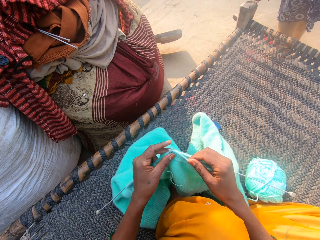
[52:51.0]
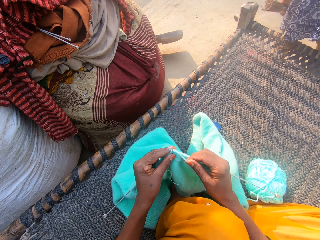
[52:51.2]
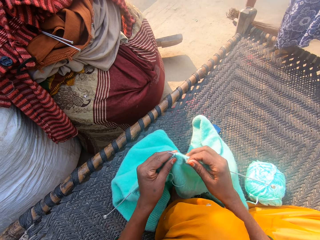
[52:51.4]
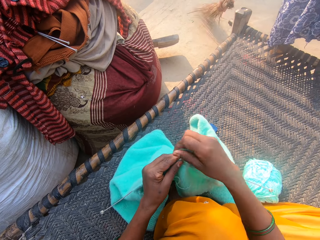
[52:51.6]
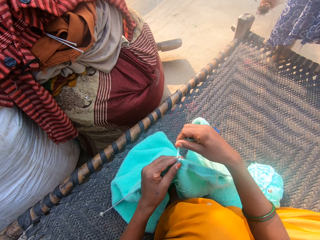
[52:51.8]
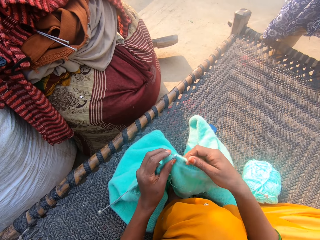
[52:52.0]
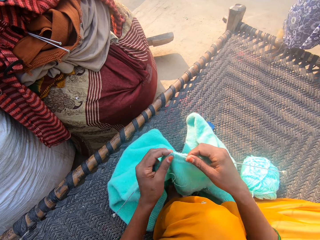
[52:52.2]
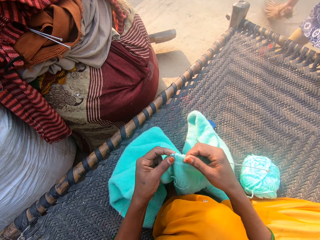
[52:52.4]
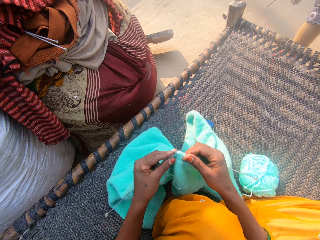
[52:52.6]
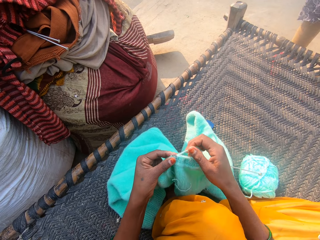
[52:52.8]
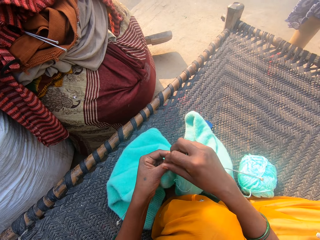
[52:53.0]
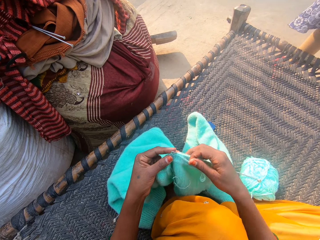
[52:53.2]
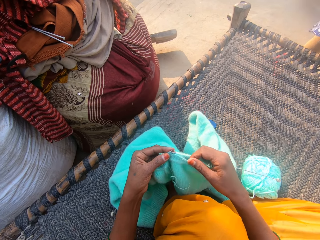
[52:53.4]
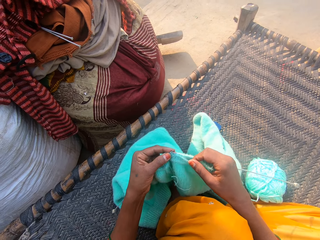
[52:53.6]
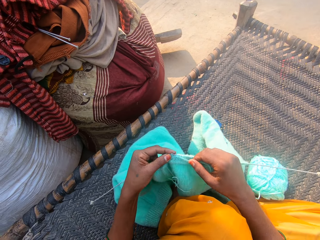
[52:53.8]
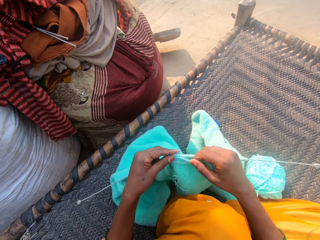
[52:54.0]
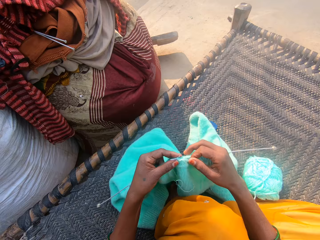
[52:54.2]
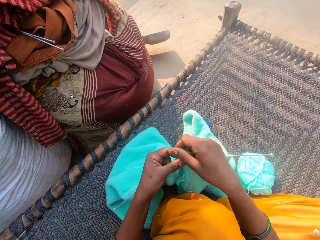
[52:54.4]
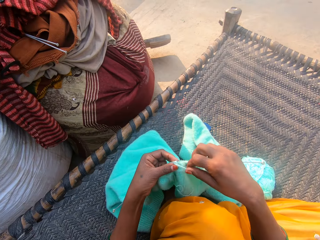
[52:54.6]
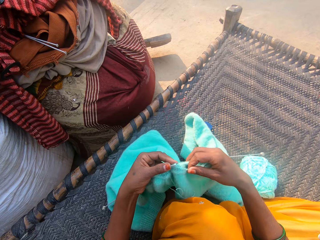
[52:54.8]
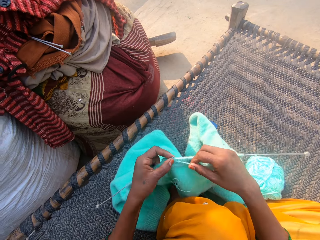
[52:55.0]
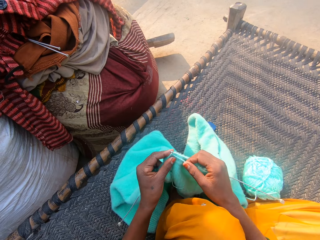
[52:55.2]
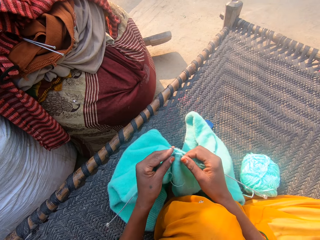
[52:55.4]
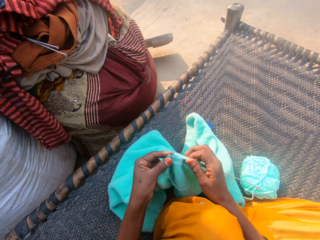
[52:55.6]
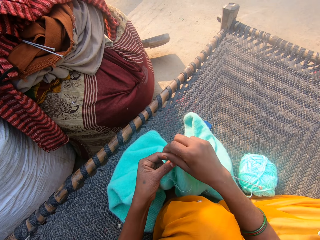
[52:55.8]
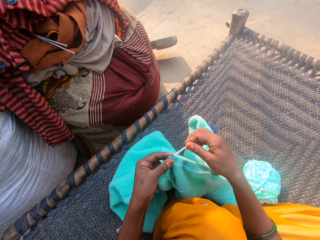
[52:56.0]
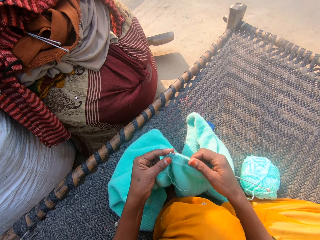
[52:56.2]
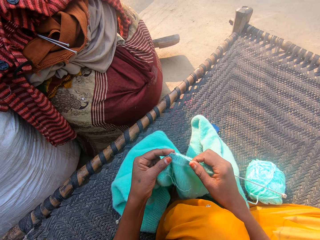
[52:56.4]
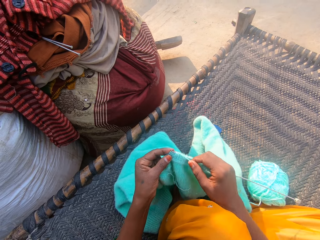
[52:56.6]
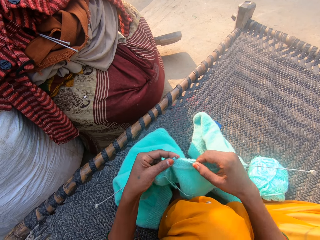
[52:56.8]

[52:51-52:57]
The boy sweeps the floor with the broom.

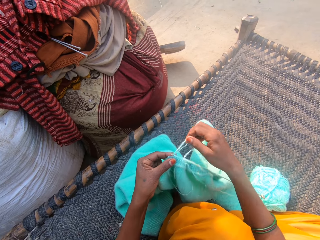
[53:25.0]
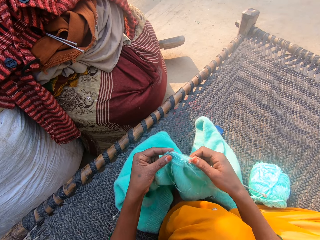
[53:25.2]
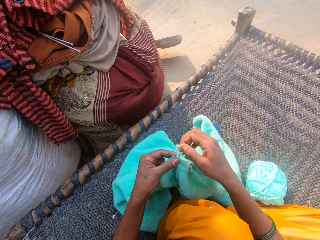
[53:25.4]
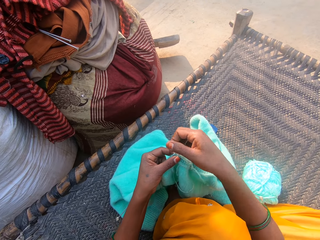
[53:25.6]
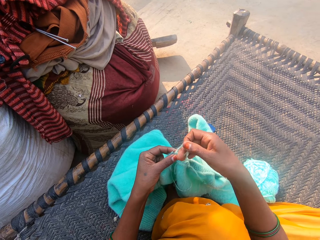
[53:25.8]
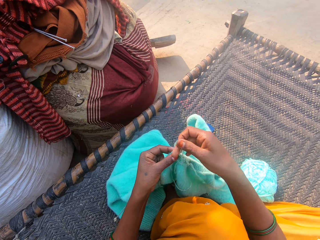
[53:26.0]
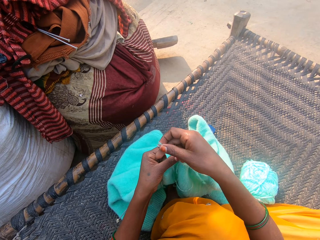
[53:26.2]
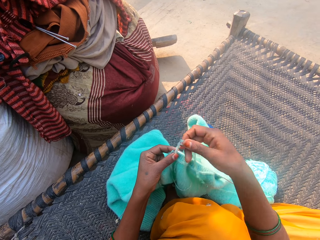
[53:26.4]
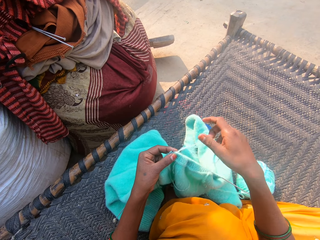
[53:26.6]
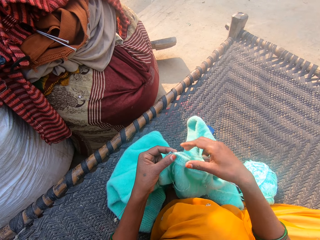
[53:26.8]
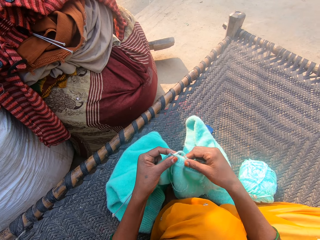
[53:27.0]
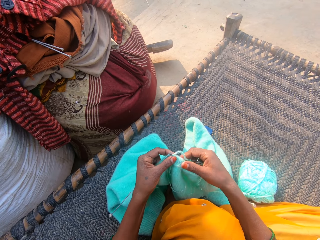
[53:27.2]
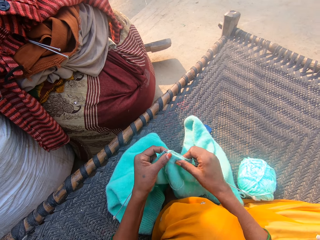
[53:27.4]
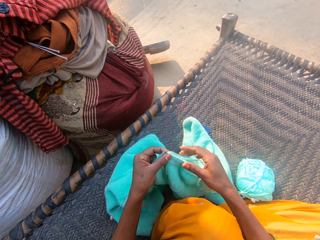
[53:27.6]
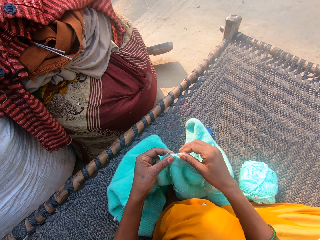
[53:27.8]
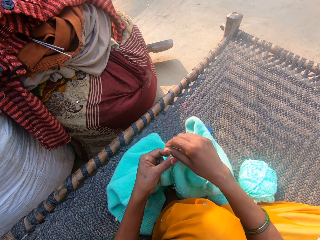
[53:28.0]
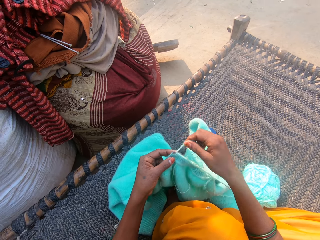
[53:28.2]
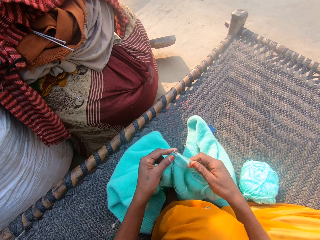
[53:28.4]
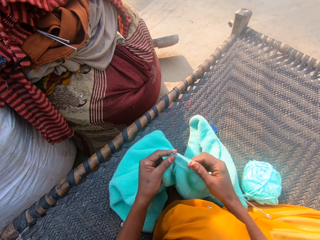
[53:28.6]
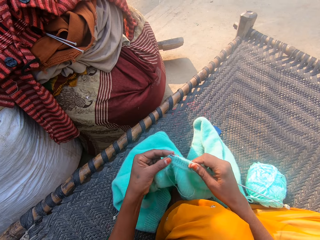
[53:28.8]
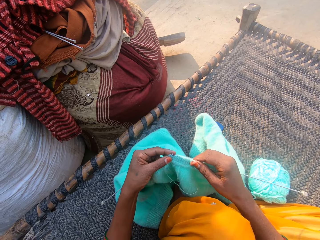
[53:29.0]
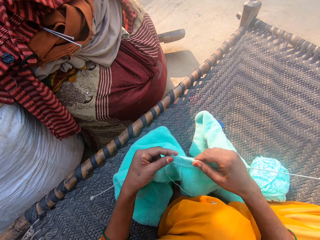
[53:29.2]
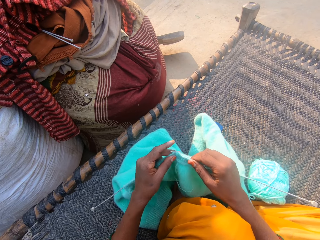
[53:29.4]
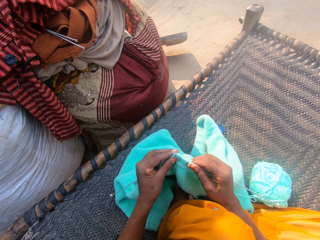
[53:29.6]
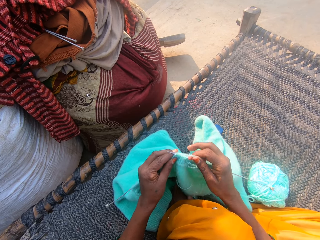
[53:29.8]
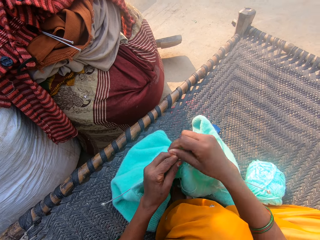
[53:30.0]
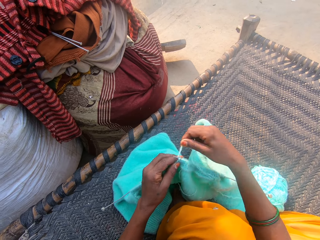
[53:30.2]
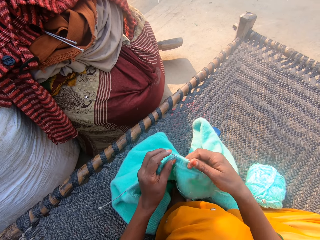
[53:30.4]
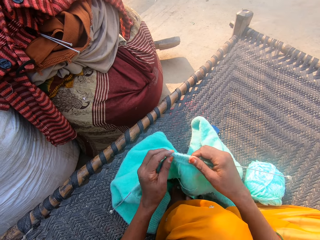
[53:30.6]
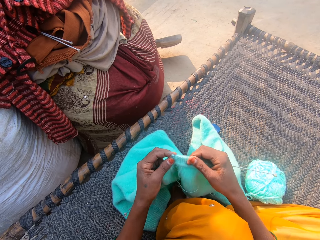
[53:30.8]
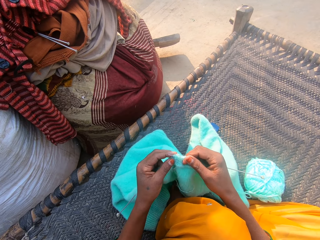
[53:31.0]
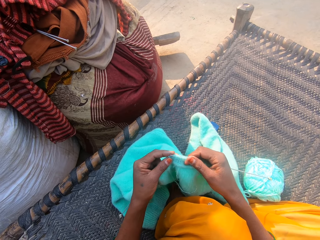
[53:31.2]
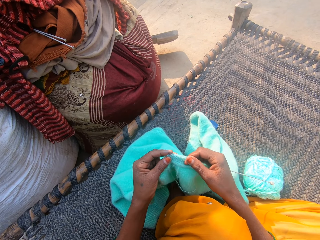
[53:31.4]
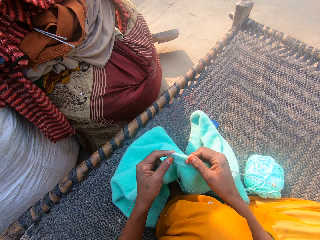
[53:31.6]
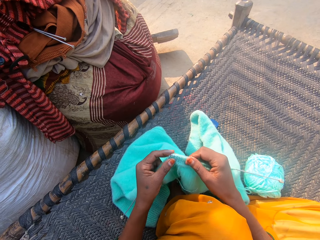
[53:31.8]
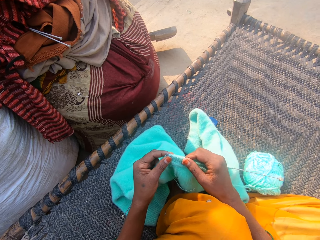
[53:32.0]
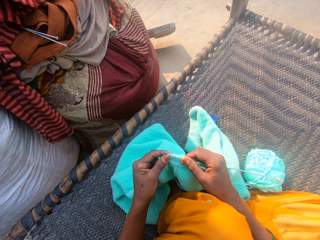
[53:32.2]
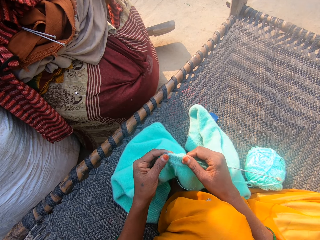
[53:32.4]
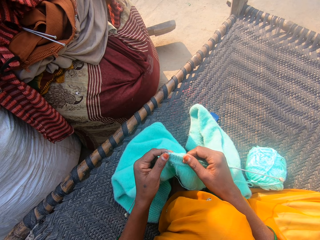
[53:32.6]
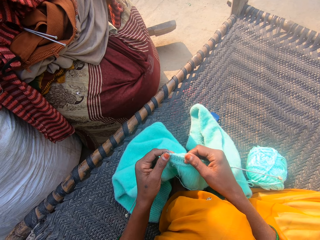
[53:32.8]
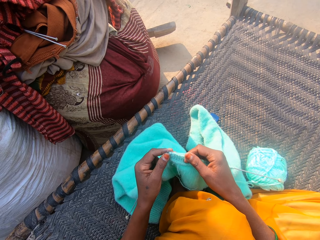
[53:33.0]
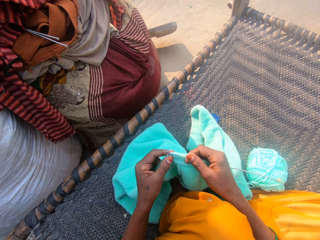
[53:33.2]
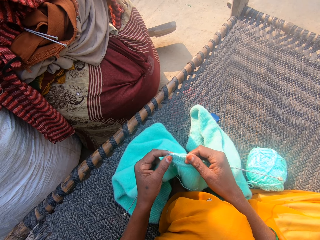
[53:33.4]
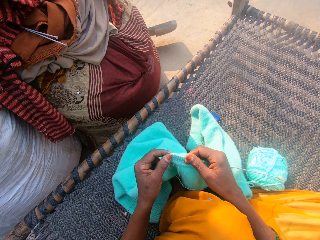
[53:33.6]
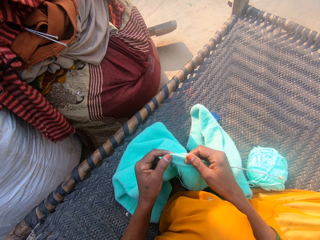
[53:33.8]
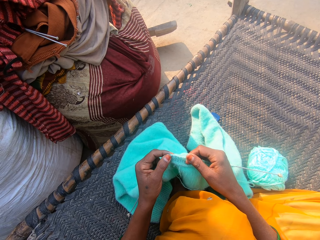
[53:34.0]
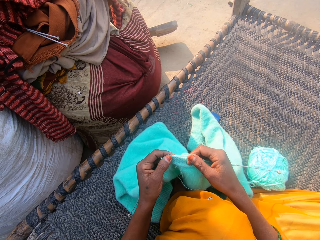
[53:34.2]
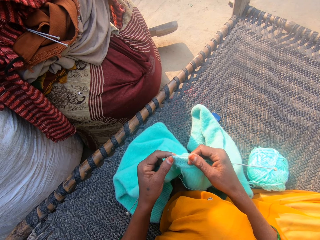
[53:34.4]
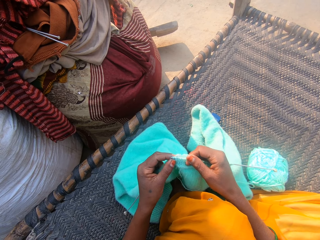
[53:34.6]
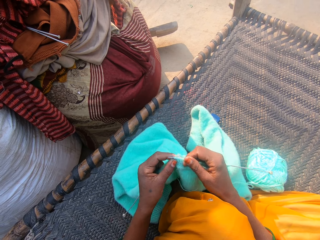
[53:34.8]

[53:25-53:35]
The camera wearer adjusts the cloth on the needle with her right hand. She knits the cloth with the needles and the wool. She touches the fabric.

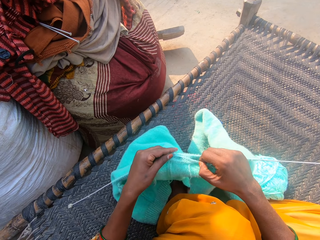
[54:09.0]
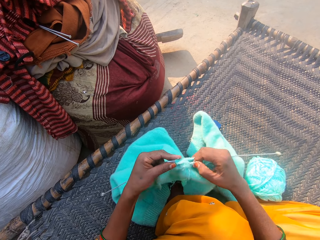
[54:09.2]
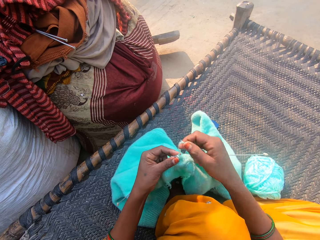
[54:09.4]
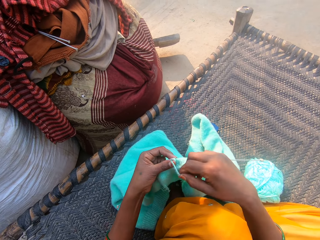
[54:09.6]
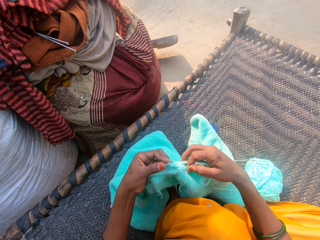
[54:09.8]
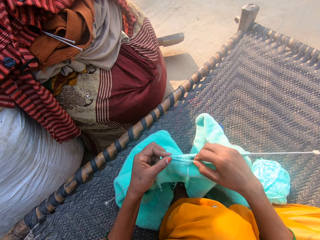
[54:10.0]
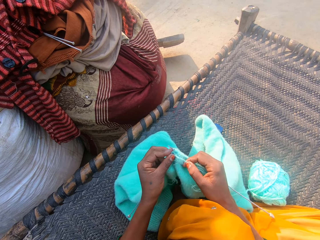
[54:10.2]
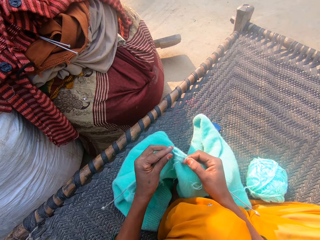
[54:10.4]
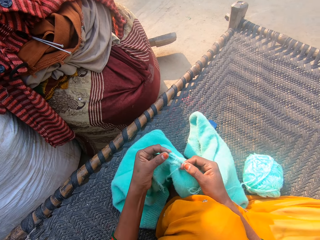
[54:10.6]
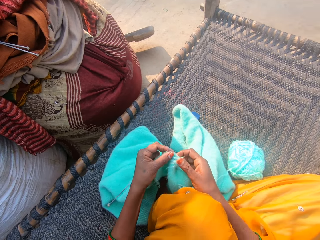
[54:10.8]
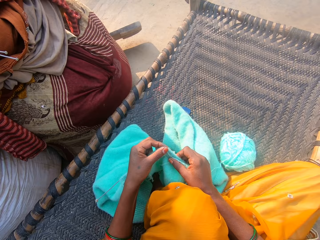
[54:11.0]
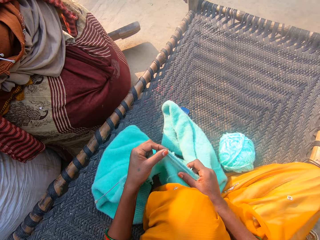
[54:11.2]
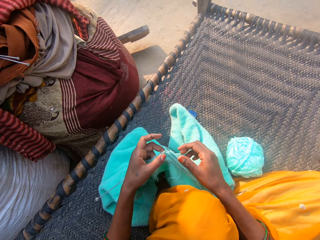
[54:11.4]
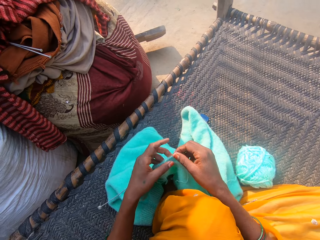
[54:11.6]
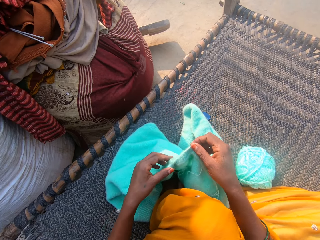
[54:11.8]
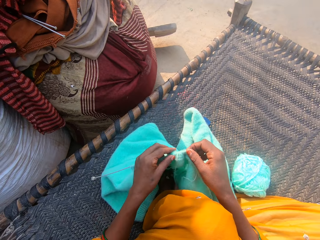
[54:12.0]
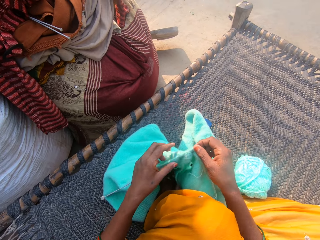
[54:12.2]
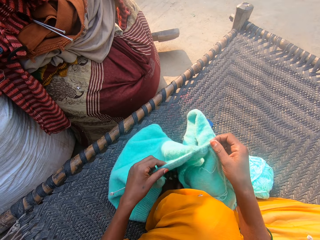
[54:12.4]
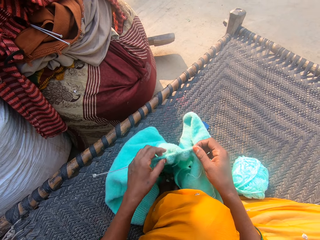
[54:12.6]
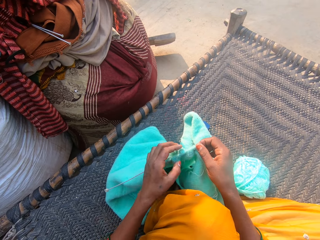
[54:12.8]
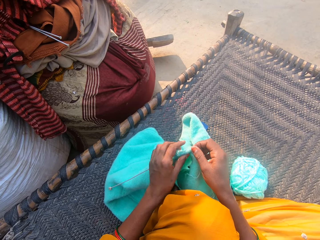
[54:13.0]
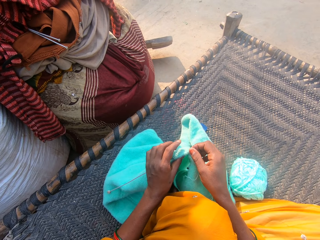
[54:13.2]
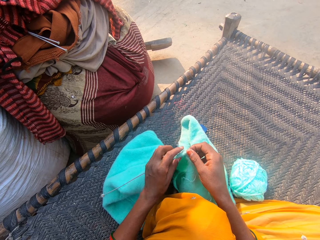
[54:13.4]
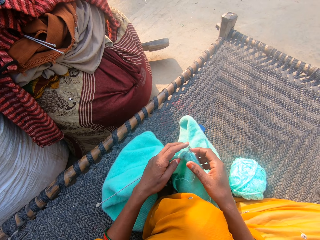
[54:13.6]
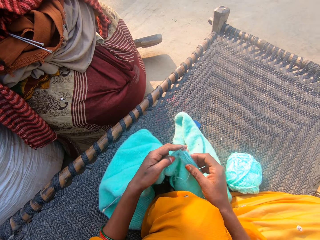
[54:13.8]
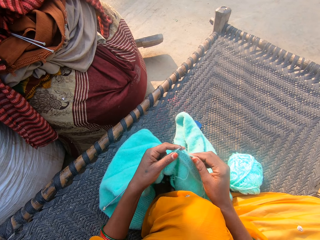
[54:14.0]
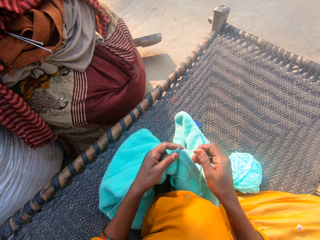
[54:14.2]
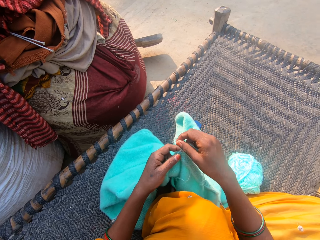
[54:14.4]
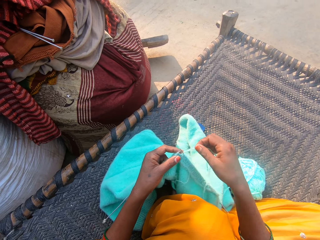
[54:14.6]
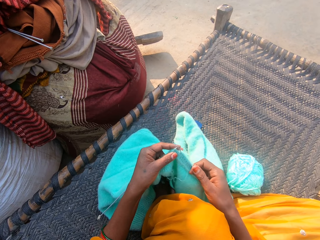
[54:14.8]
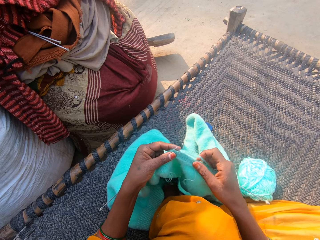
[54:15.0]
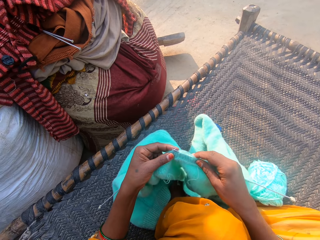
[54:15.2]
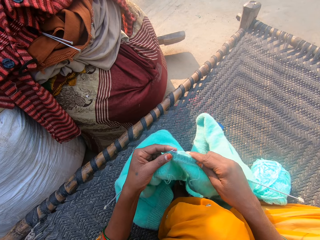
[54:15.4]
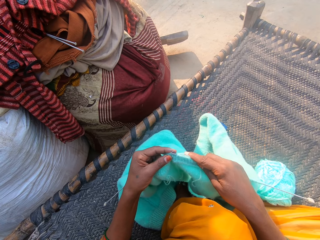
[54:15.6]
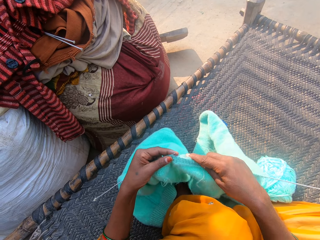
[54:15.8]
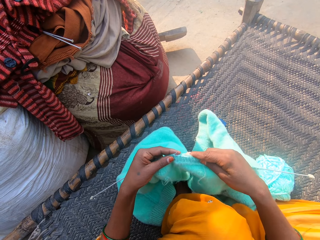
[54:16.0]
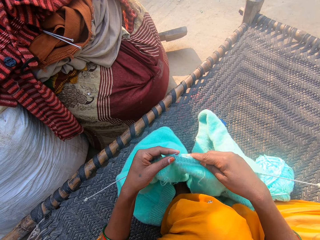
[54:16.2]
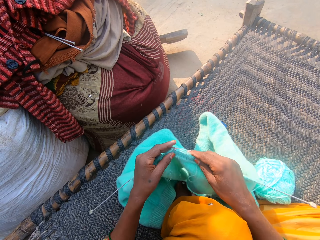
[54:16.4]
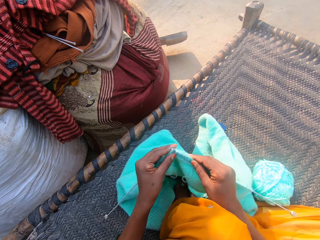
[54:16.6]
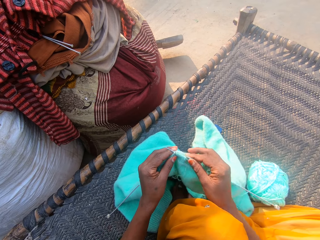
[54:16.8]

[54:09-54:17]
The camera wearer adjusts the cloth on the needle with her right hand. She adjusts the cloth on the needle with her left hand. She knits the cloth with the needles and the wool.
